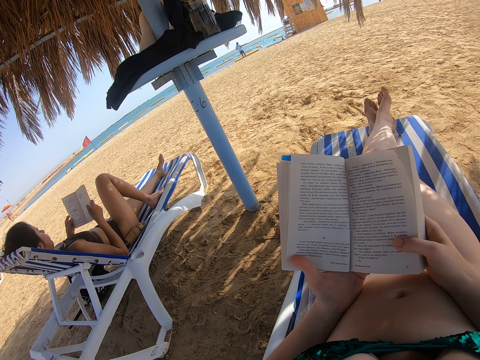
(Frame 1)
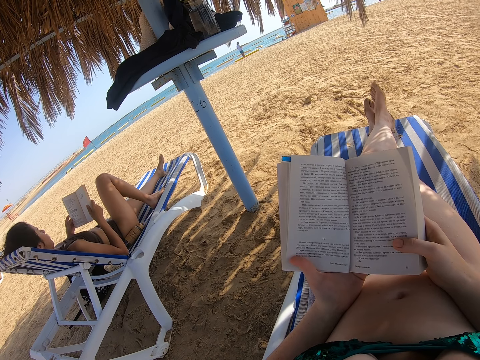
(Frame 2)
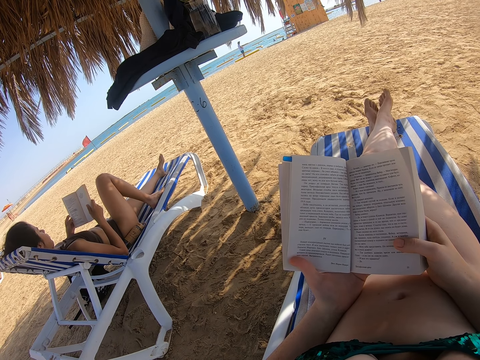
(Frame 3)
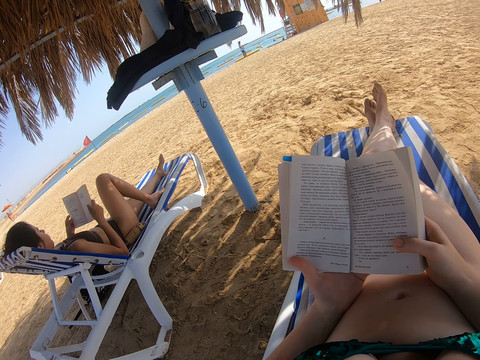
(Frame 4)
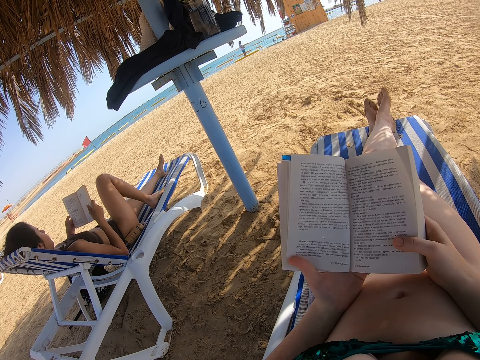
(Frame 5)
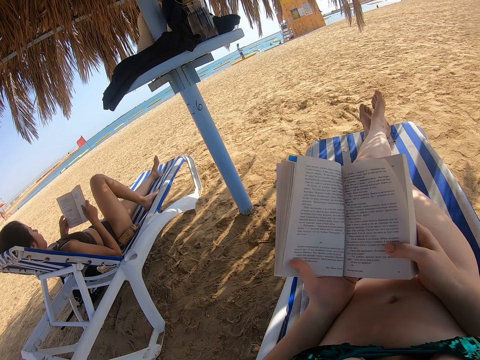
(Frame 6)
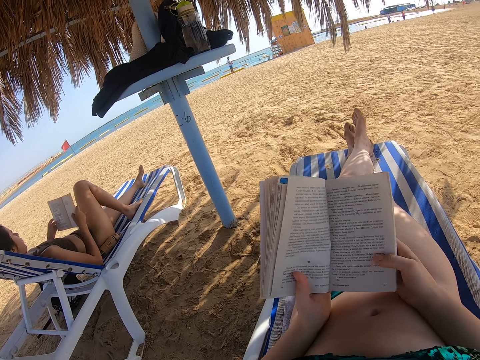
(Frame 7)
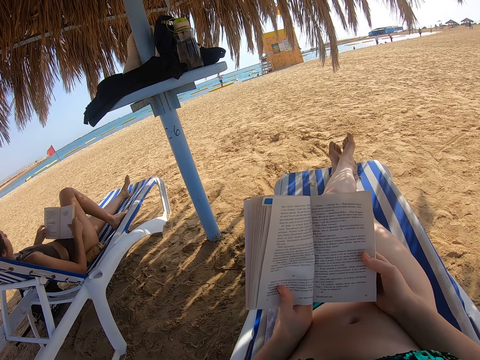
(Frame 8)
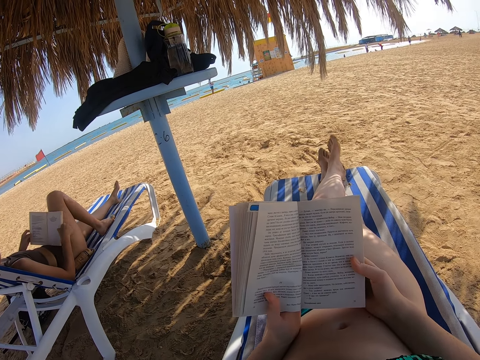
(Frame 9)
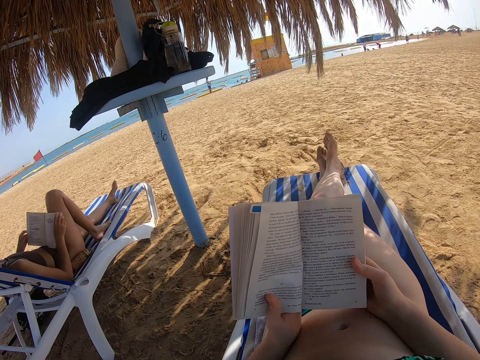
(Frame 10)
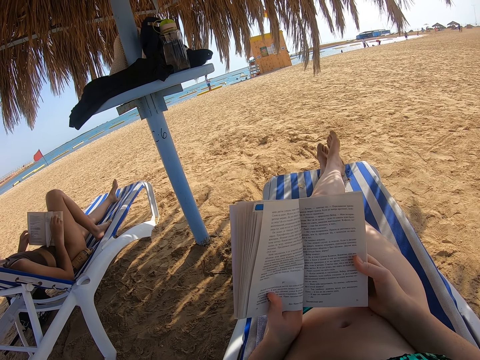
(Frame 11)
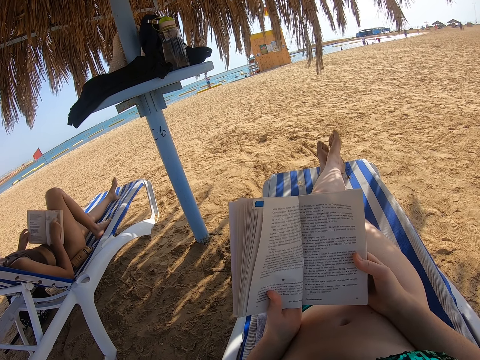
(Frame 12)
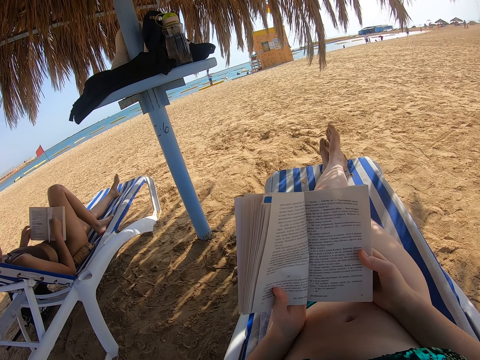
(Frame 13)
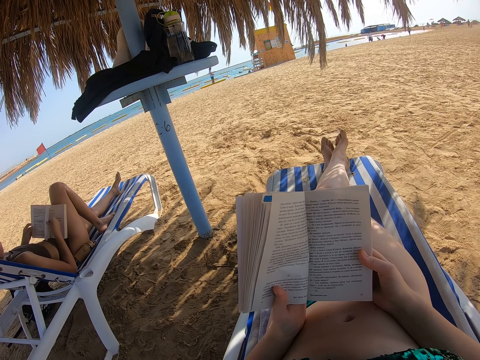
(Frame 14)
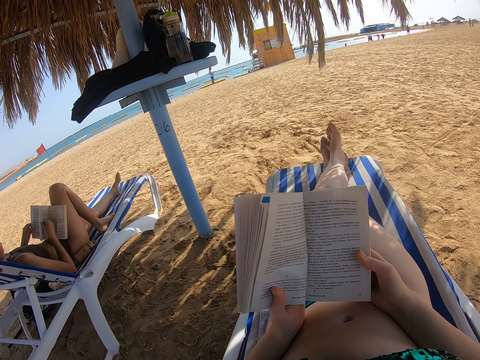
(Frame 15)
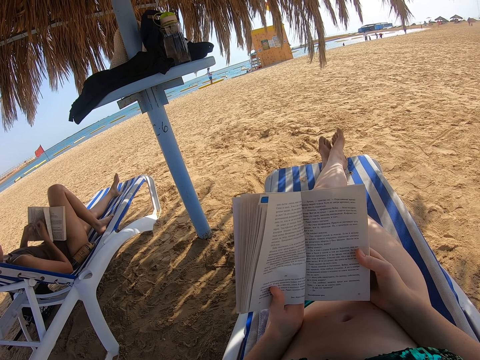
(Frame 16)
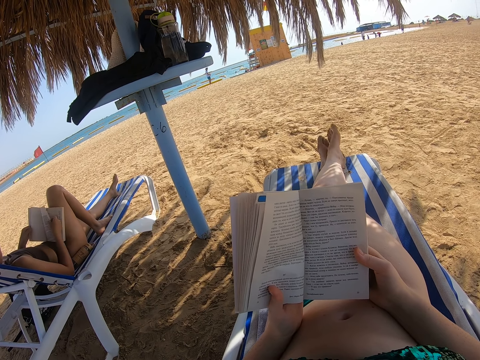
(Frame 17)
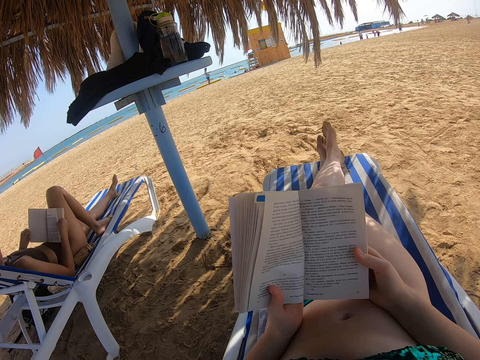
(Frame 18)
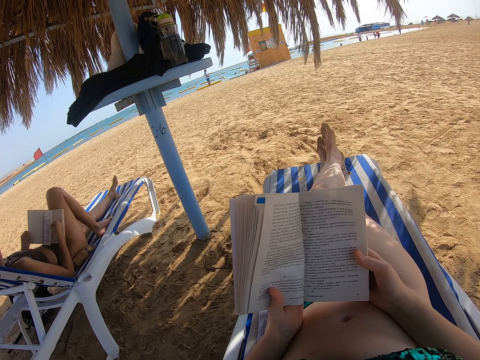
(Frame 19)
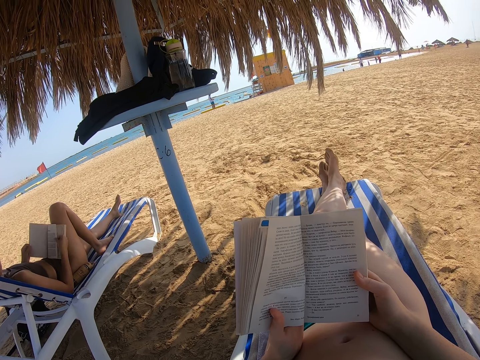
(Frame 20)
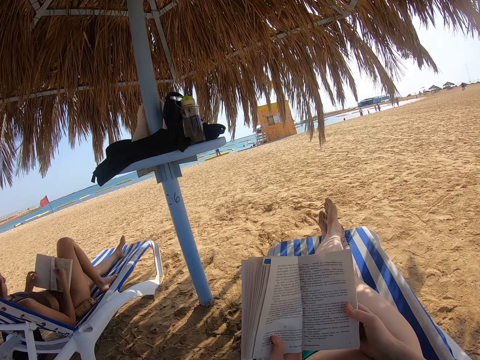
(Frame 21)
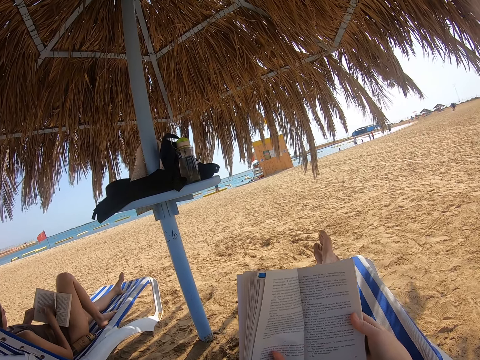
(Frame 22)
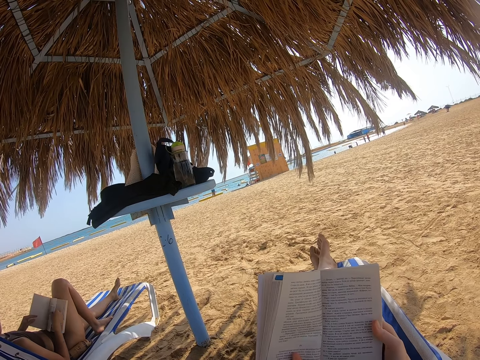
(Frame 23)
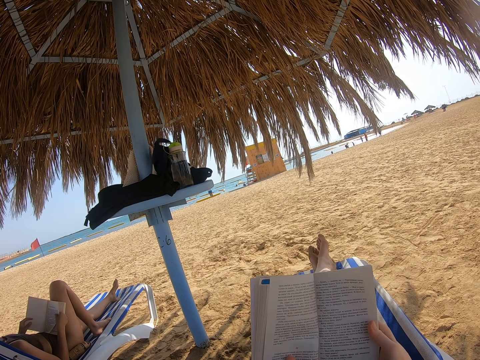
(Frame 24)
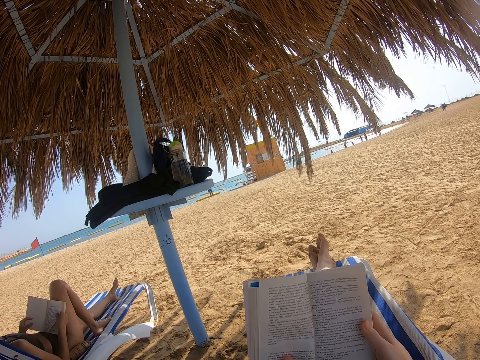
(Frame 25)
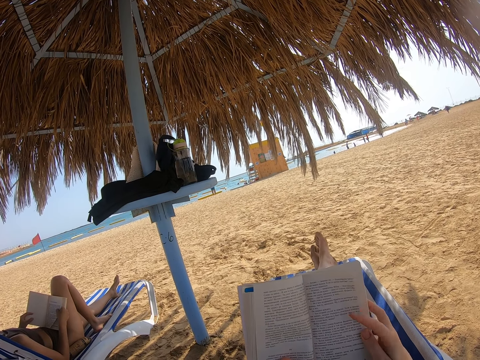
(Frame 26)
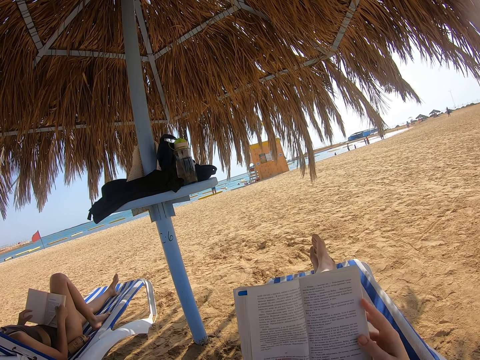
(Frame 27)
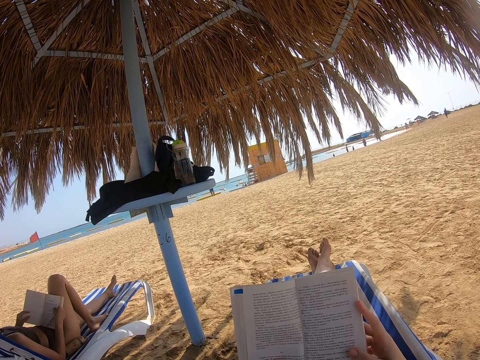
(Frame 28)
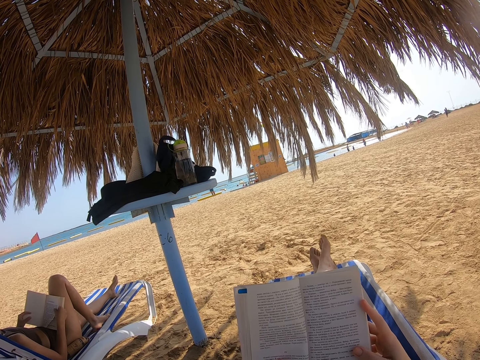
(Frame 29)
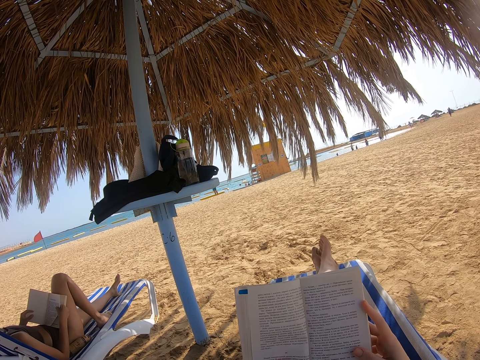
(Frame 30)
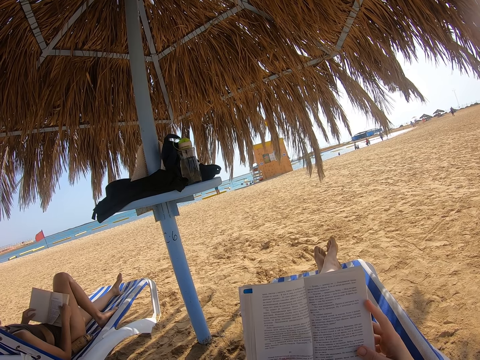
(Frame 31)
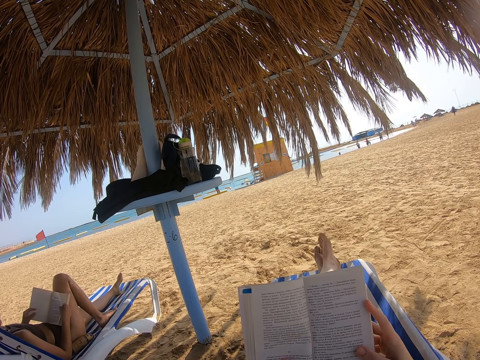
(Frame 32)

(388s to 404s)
The camera wearer adjusts the book. The lady places the book on the thighs. She opens the next page of the book with the right hand. She reads the book. She flips the book. She reads the book.

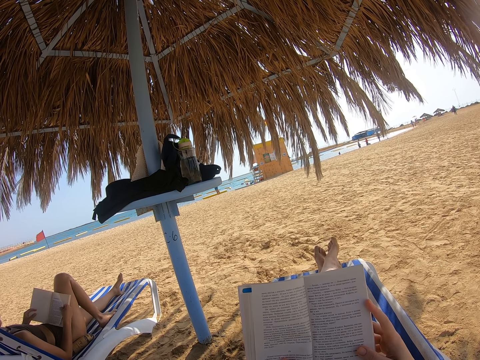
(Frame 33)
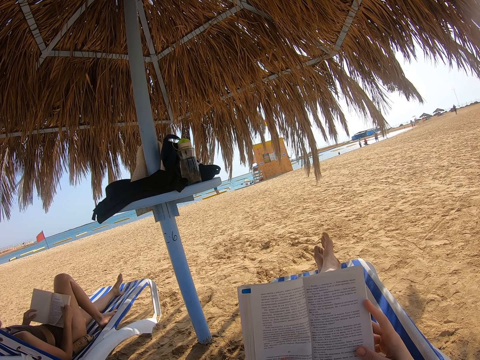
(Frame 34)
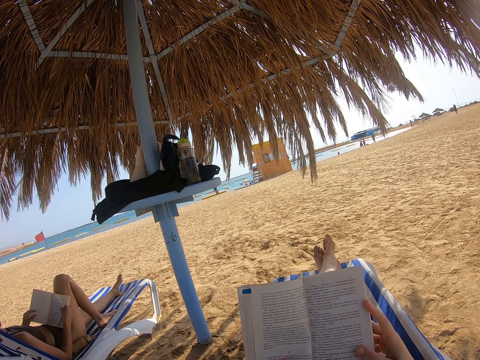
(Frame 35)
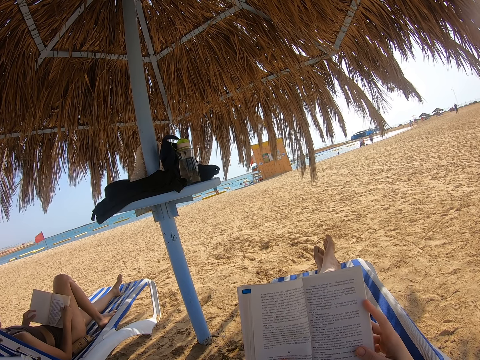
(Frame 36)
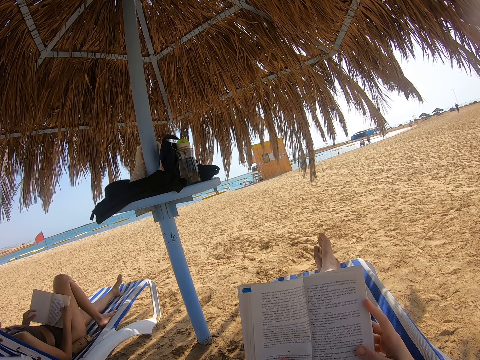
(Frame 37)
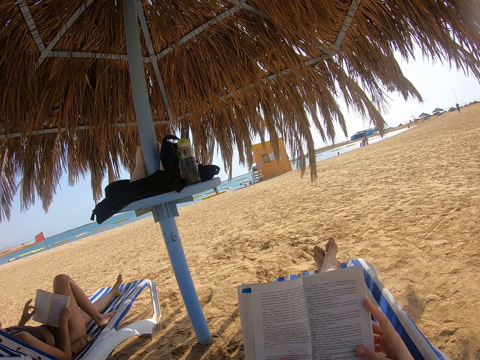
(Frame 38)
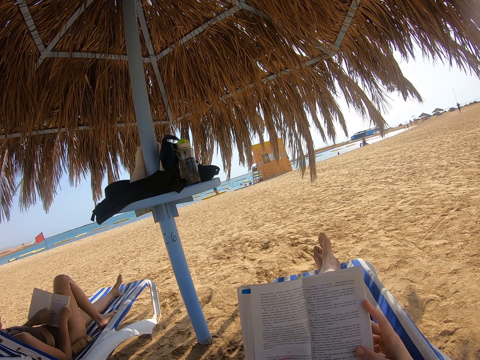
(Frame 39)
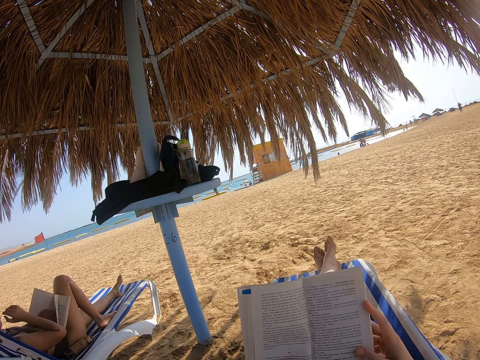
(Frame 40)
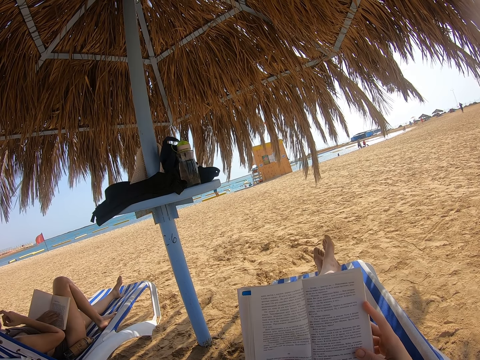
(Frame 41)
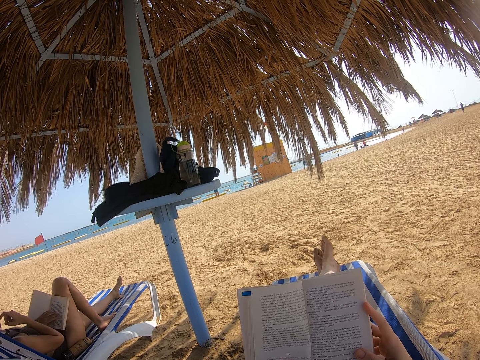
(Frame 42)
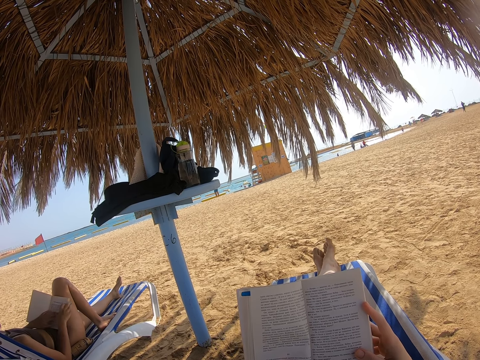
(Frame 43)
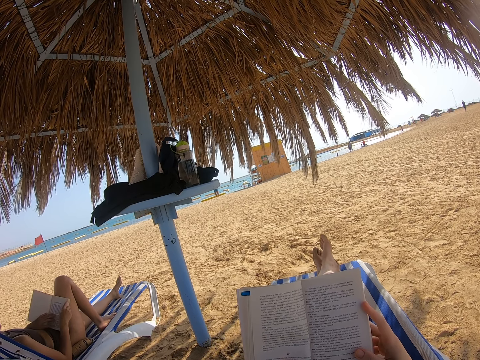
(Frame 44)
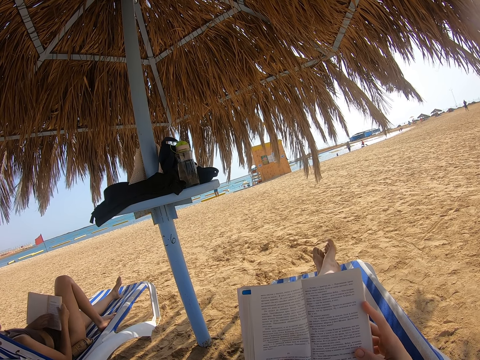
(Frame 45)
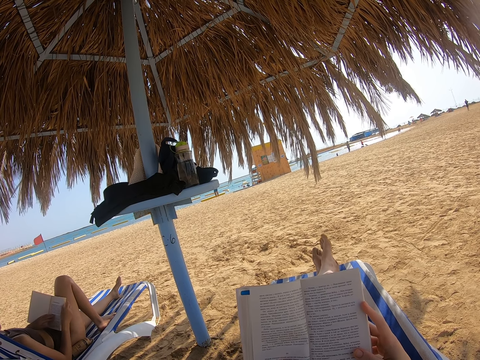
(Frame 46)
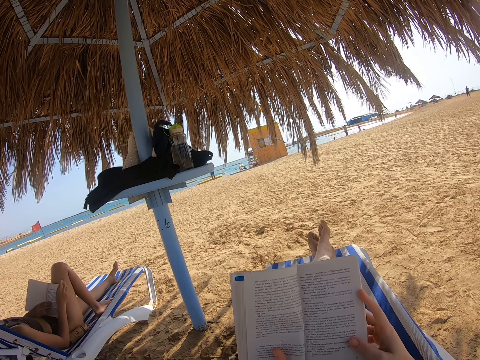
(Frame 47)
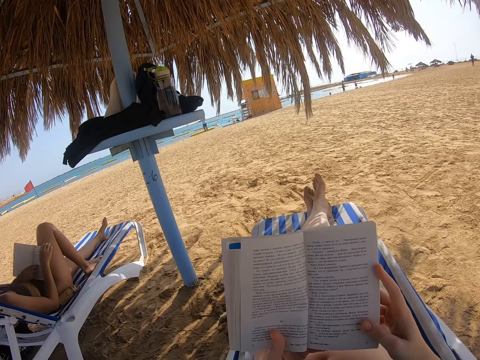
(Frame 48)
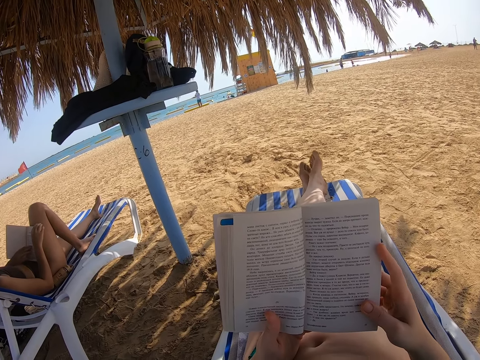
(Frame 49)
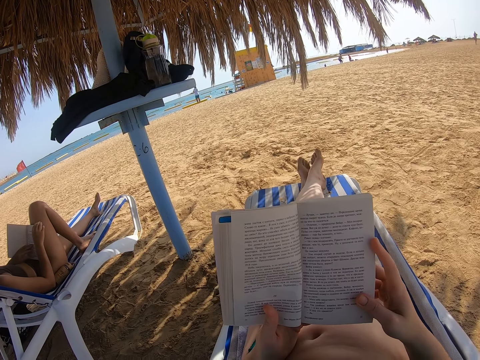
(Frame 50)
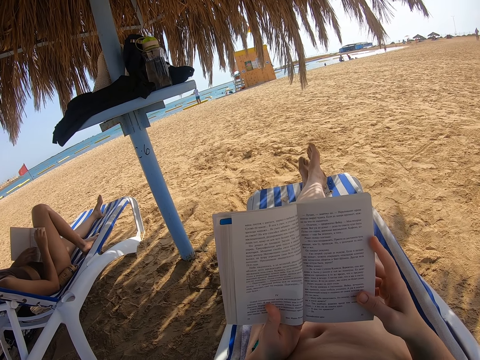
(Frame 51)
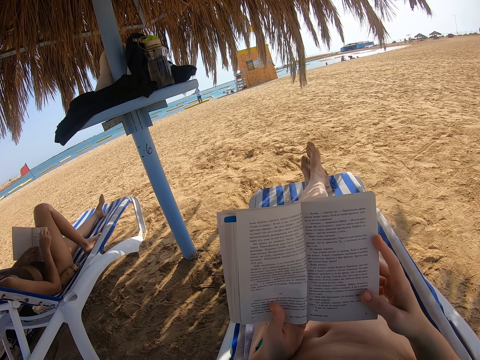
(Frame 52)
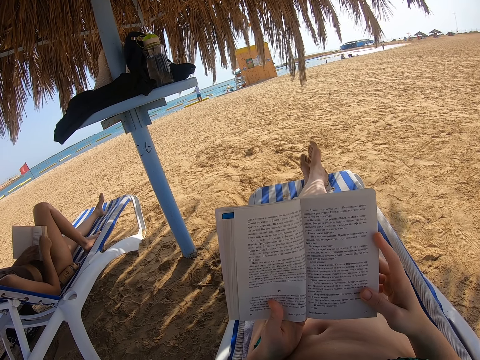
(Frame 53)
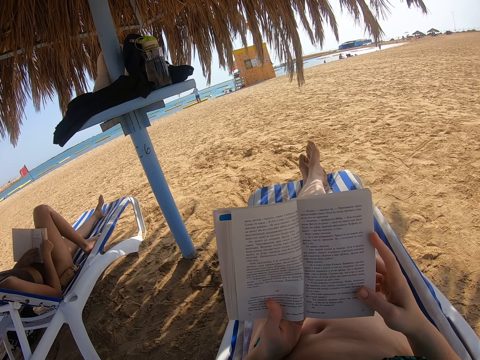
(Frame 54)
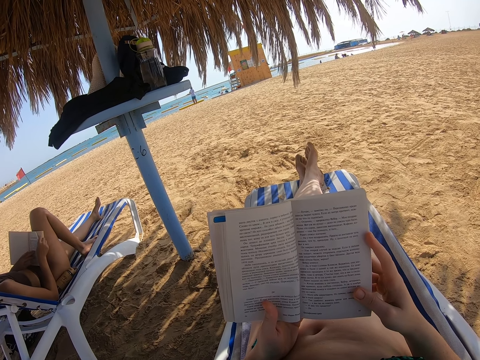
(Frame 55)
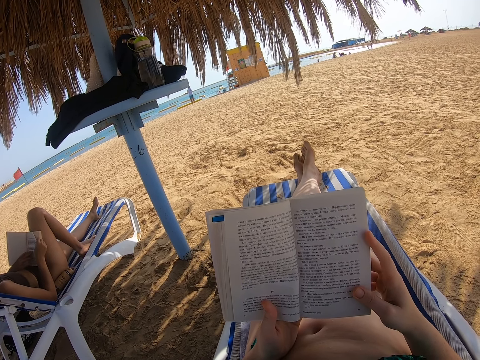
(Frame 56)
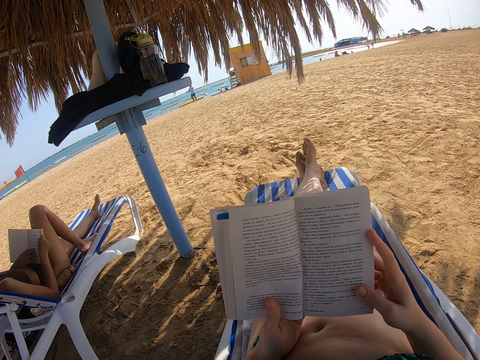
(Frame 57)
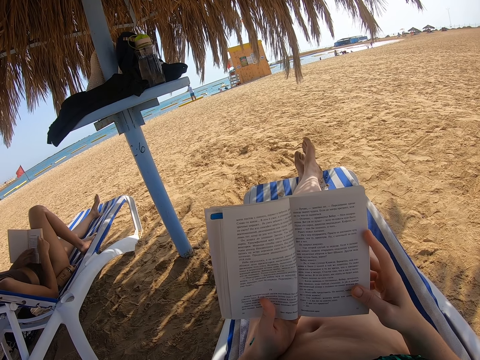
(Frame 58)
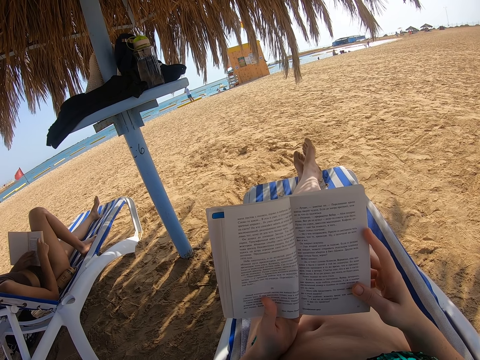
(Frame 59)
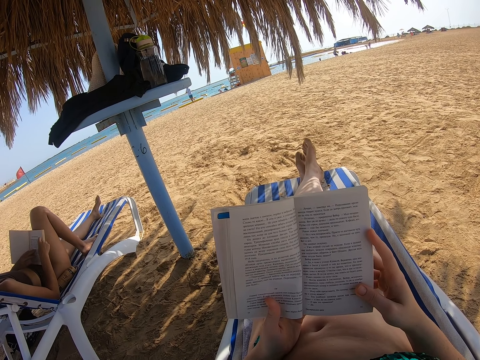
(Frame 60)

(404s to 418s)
The lady holds the book with the left hand. She scratches the face. She raises the hand towards the nose. She opens a page. She holds the book with both hands. She reads the book.
